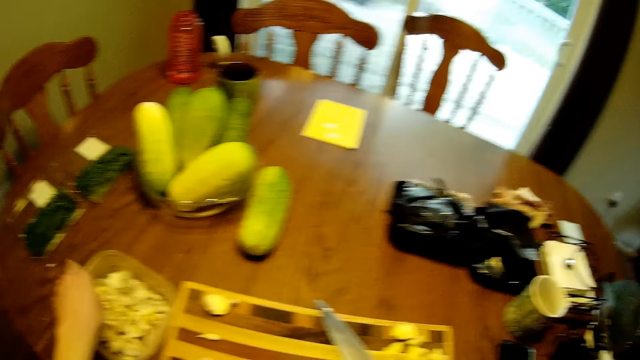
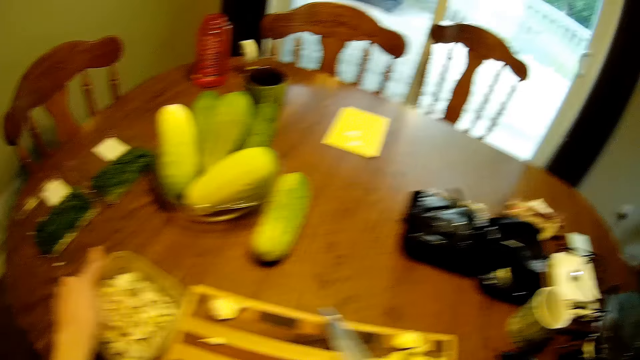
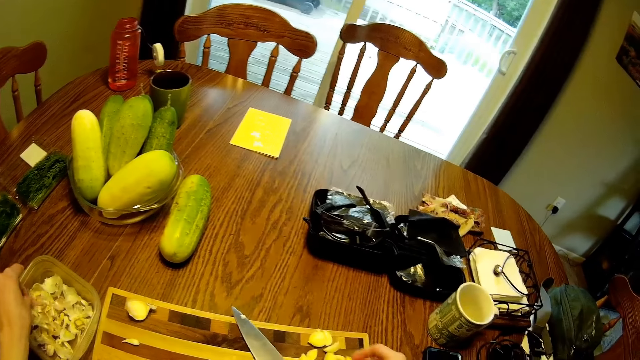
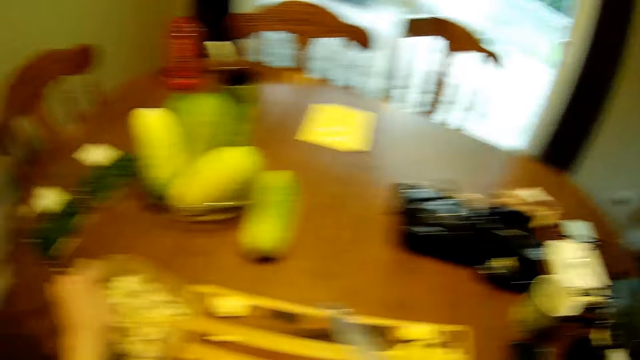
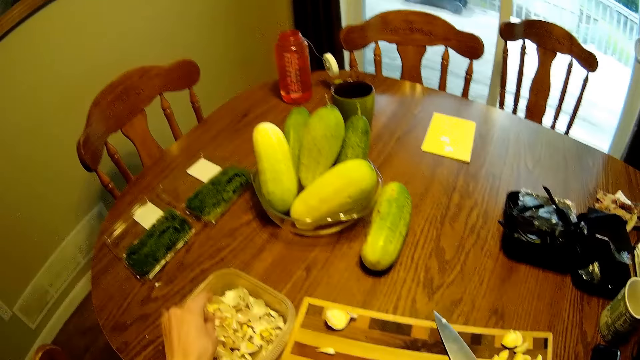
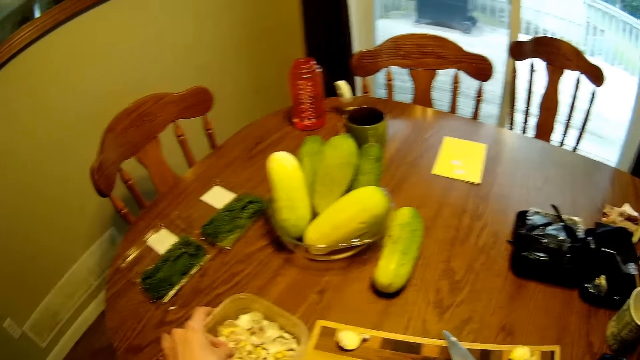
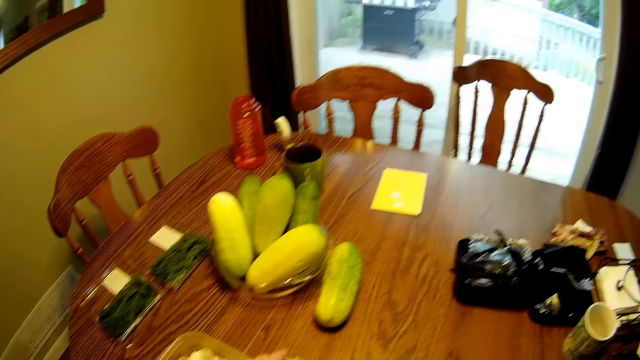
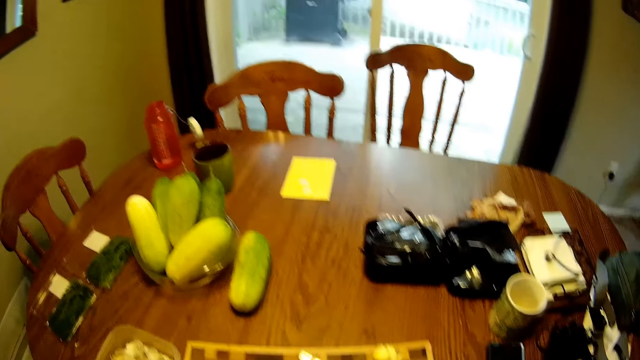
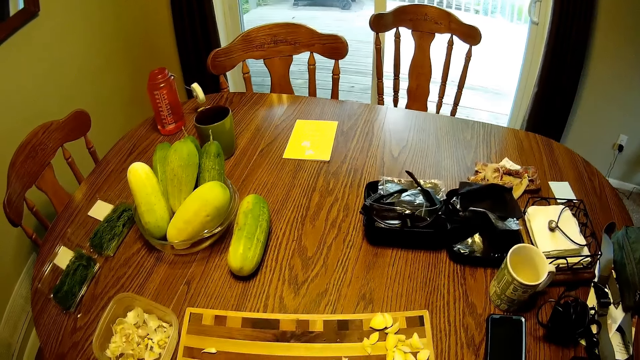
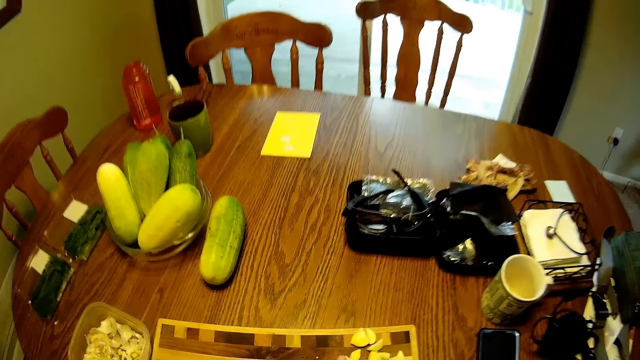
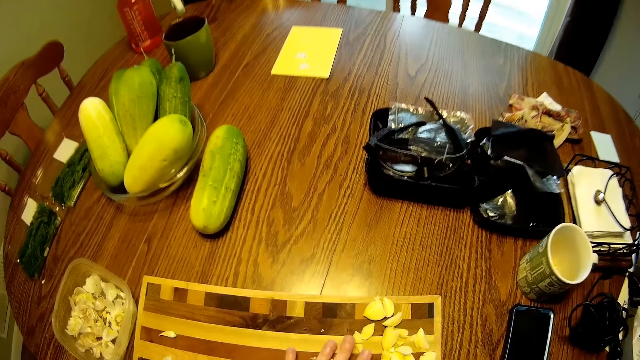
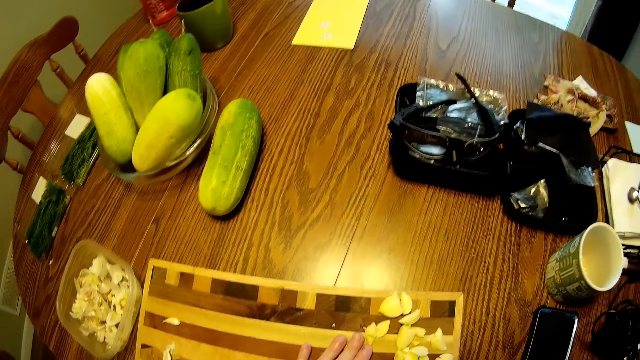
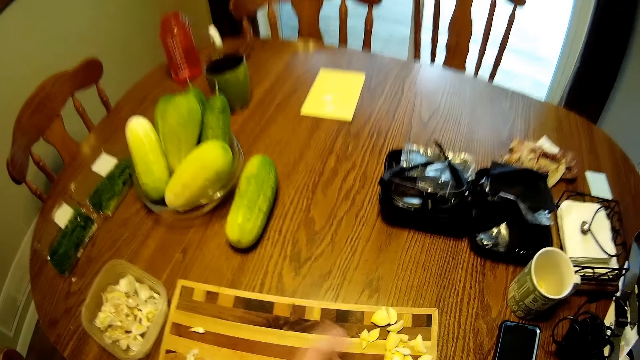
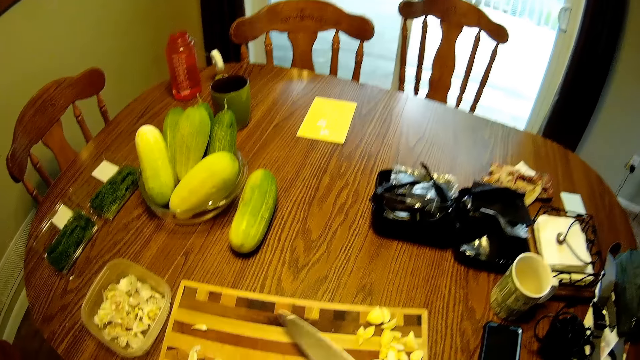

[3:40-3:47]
The camera wearer looks around the table.

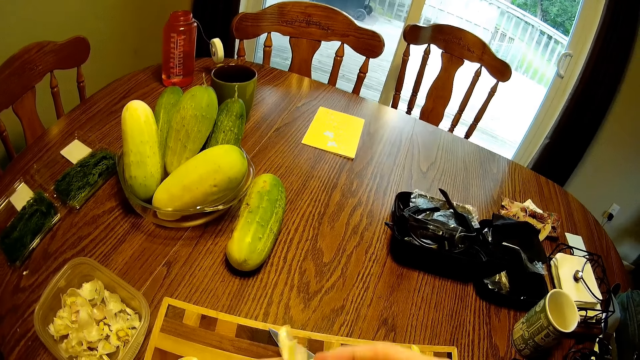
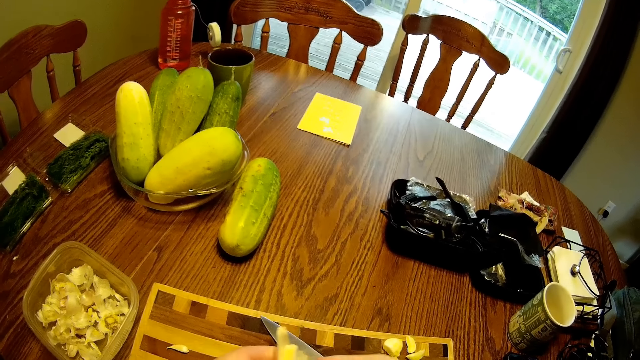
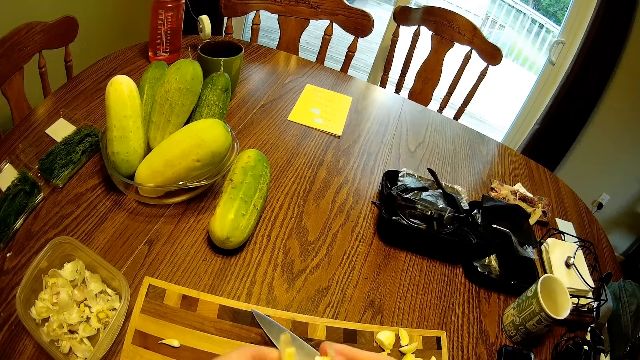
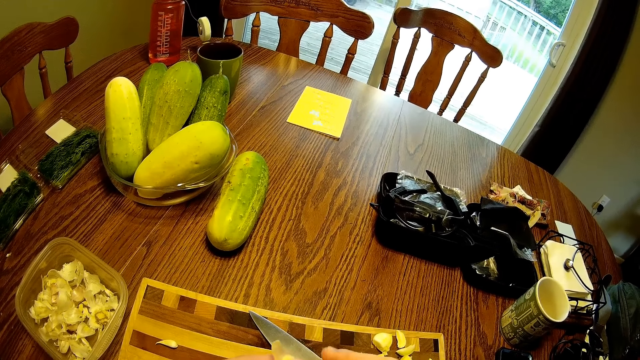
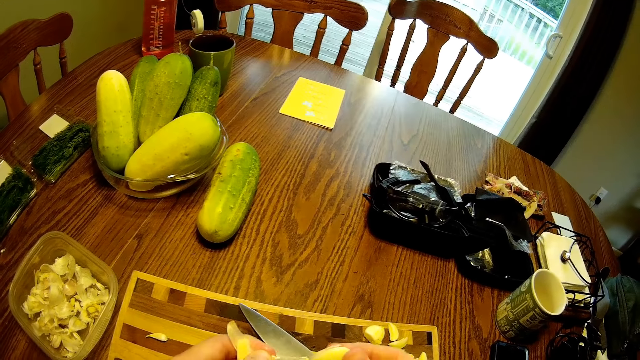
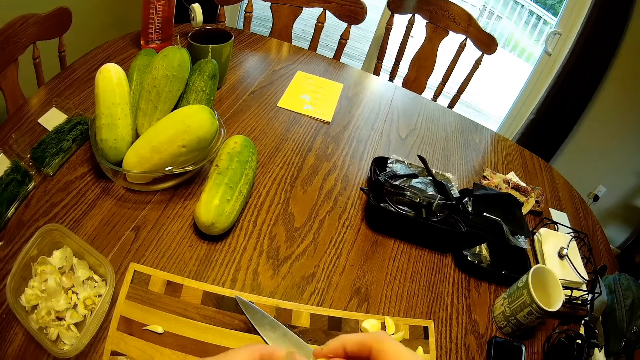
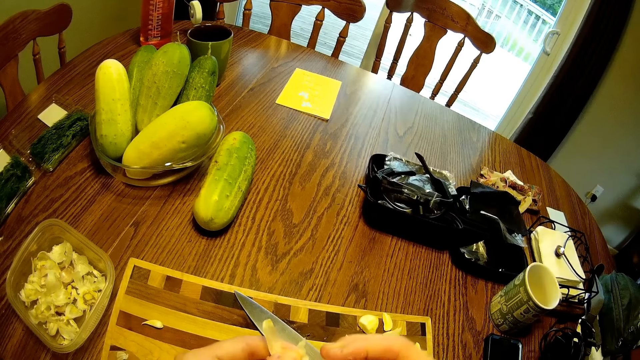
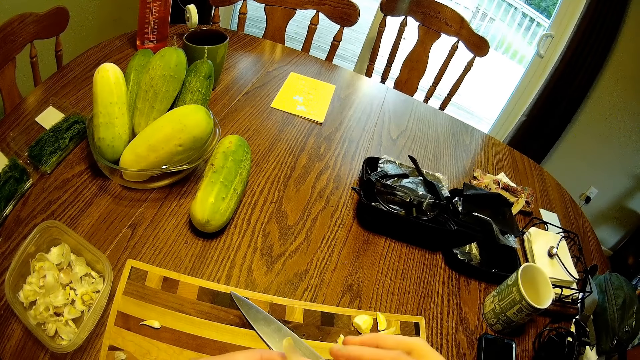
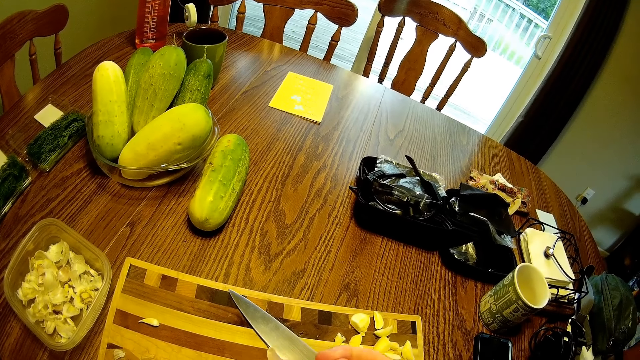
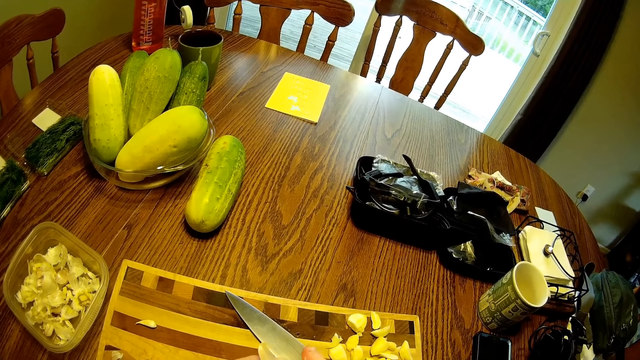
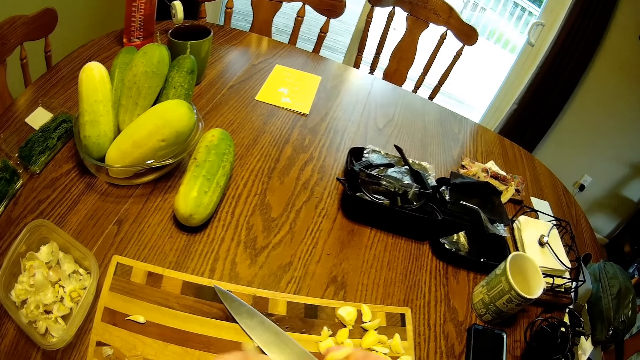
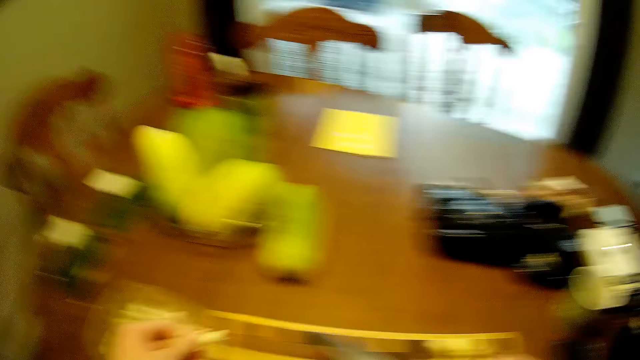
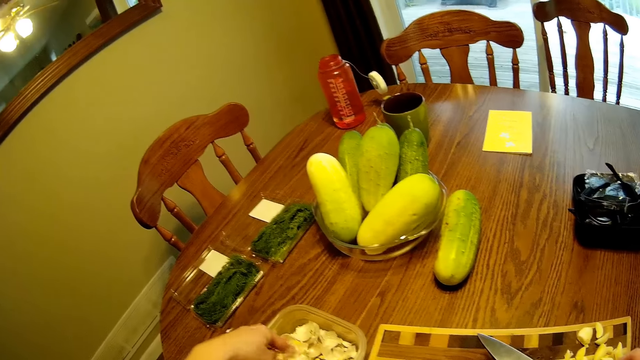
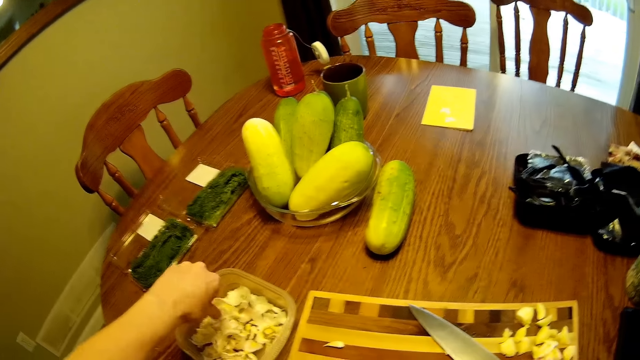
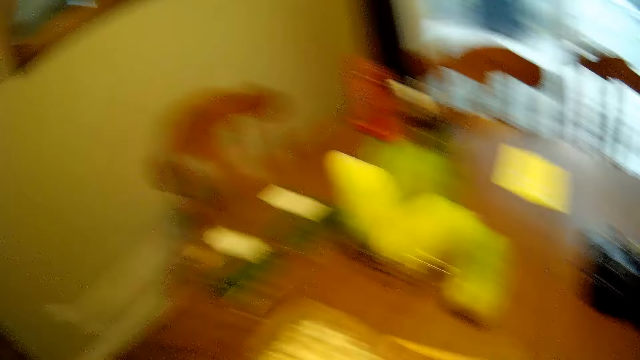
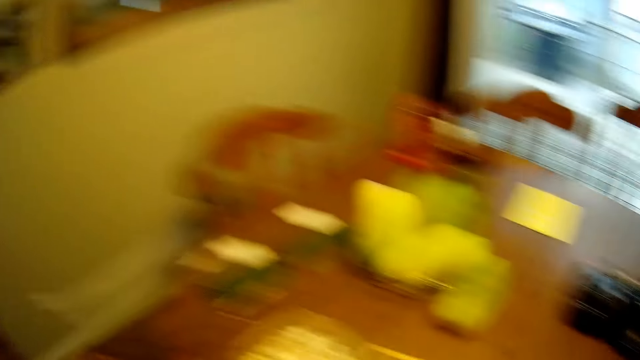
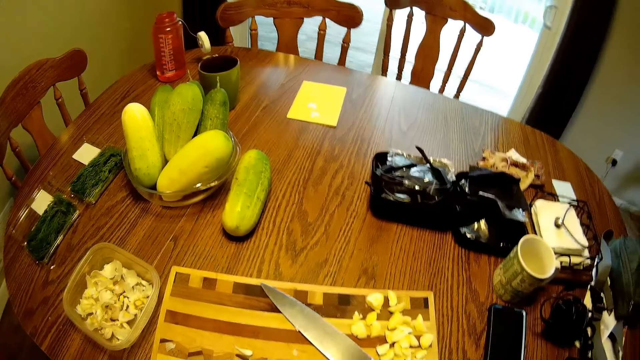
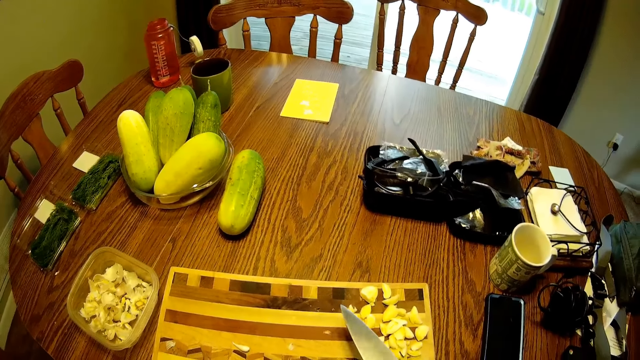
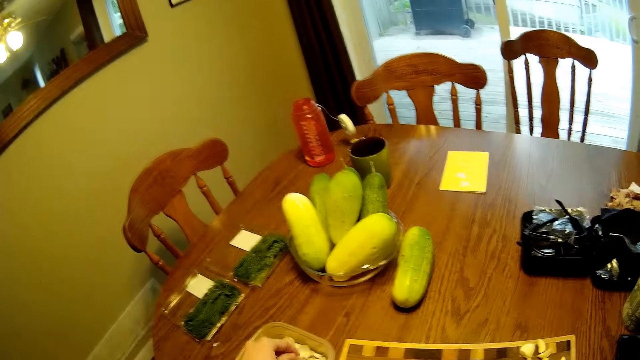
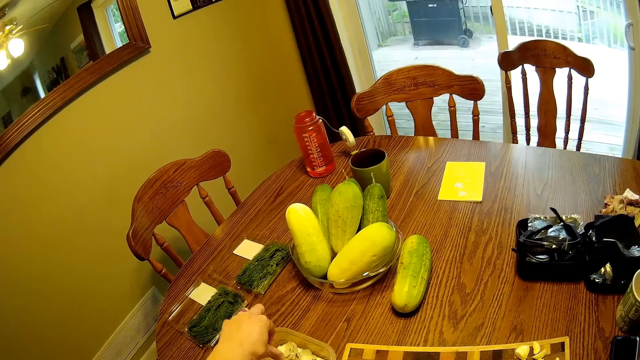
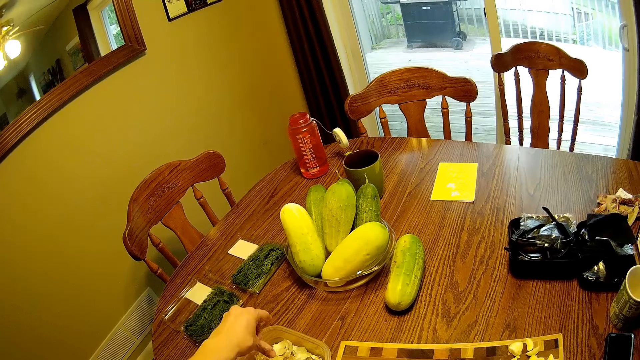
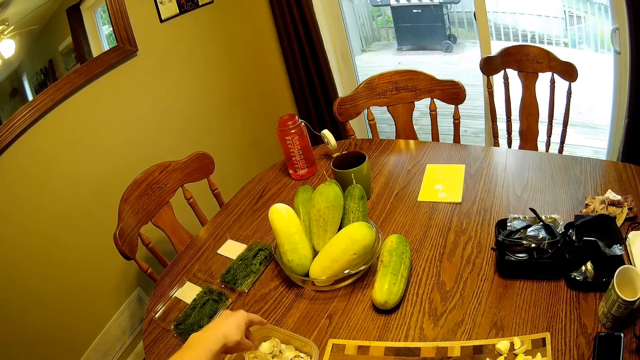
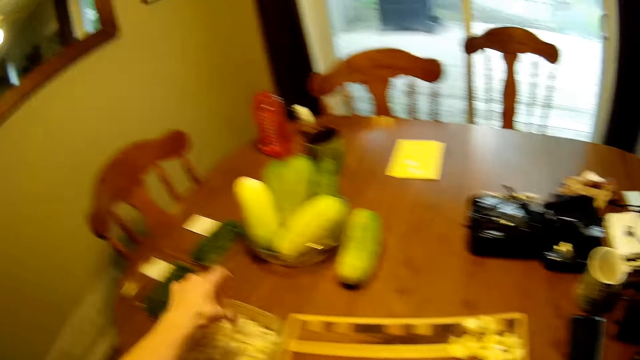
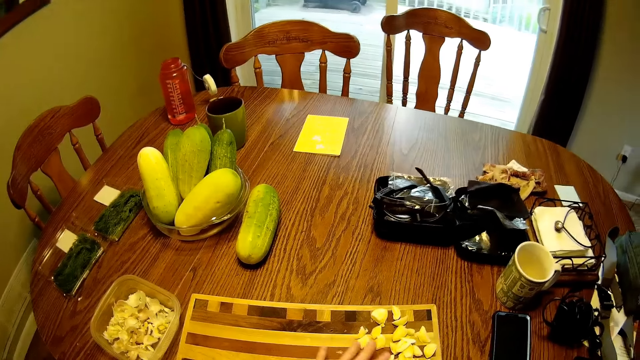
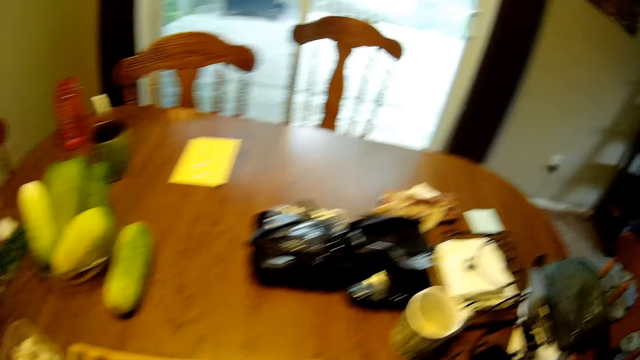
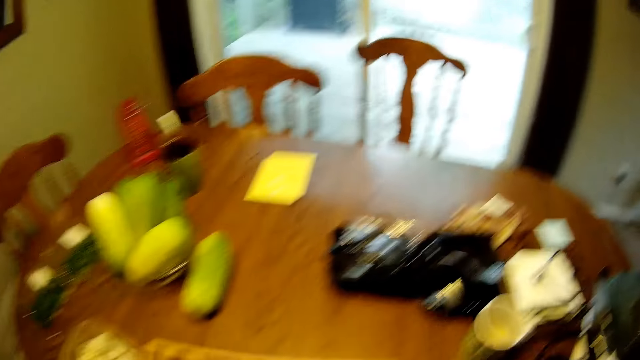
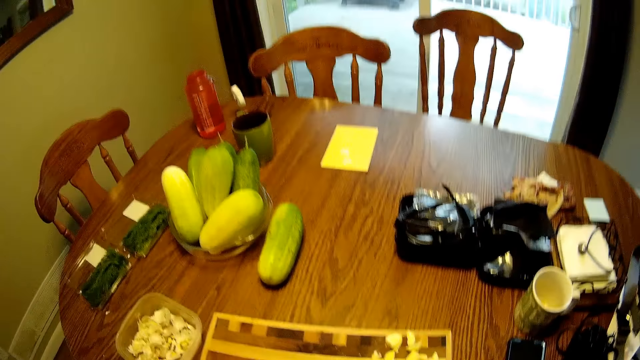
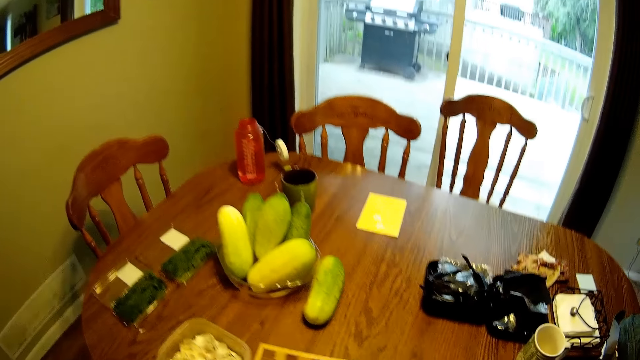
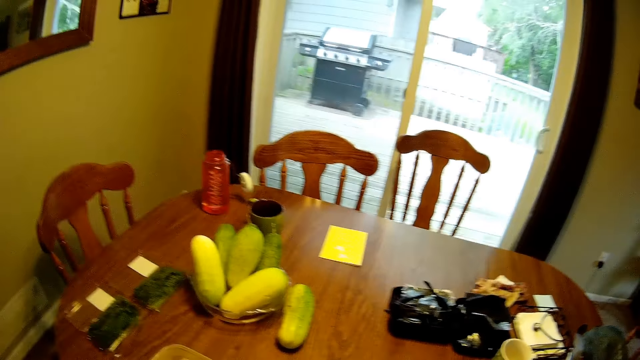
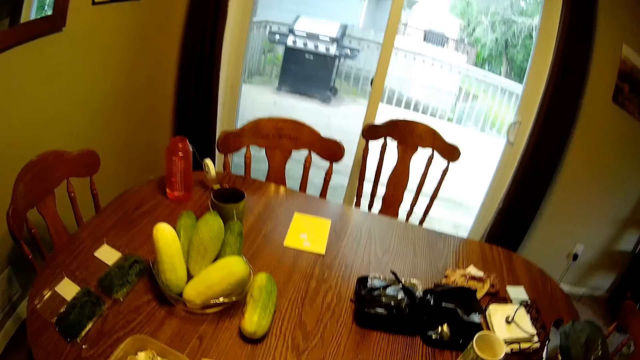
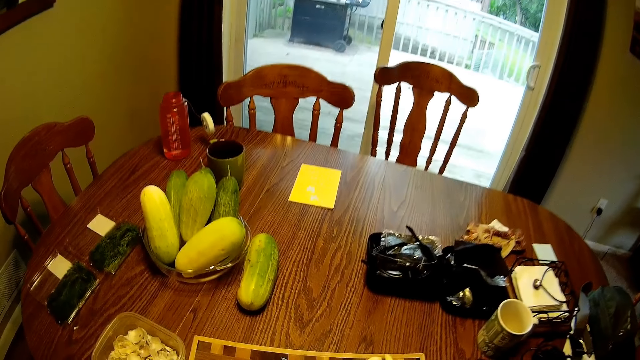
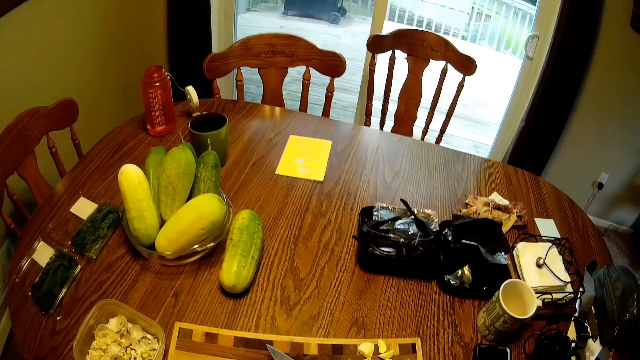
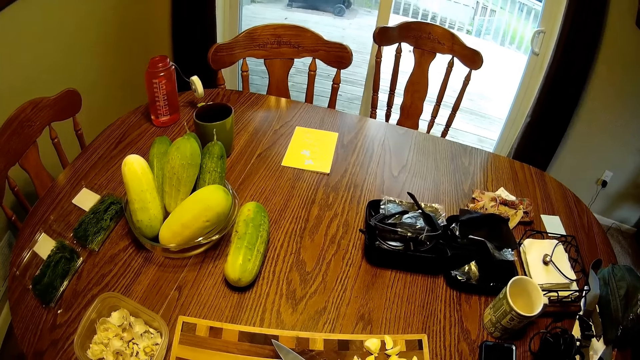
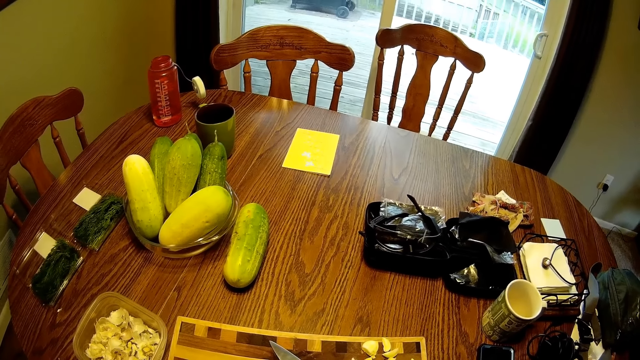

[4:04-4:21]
The camera wearer removes the cloves from the garlic. They put the garlic into the container on the table. They look around the table. They pick up the knife from the chopping board. They put the garlic into the container on the table. They look around the table.
